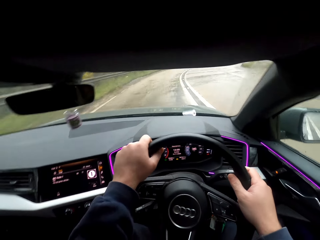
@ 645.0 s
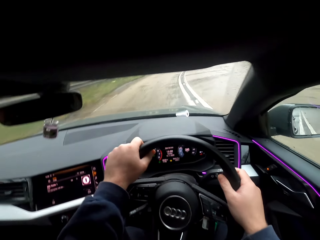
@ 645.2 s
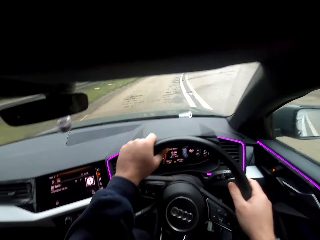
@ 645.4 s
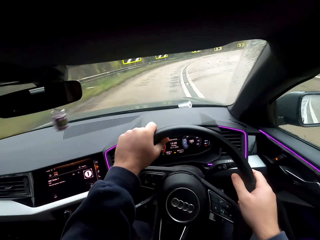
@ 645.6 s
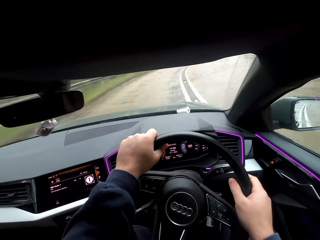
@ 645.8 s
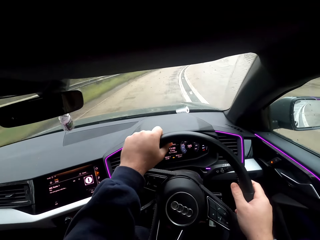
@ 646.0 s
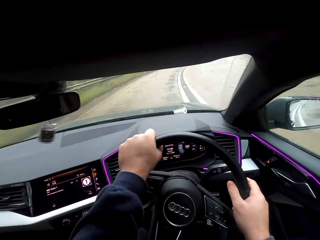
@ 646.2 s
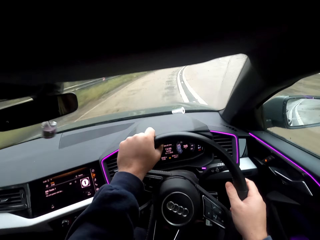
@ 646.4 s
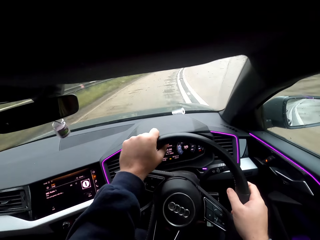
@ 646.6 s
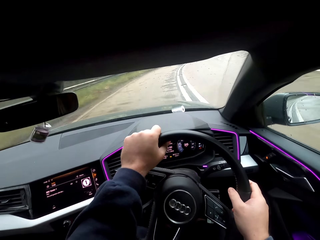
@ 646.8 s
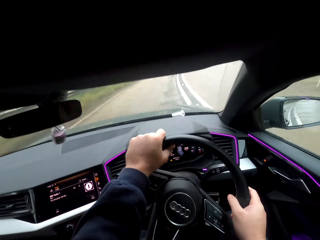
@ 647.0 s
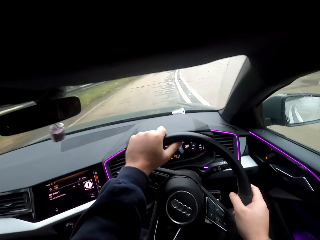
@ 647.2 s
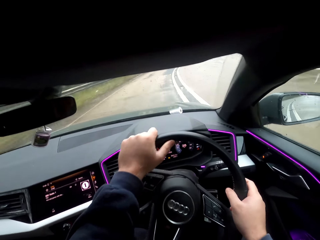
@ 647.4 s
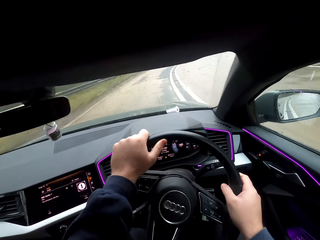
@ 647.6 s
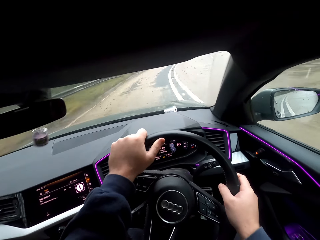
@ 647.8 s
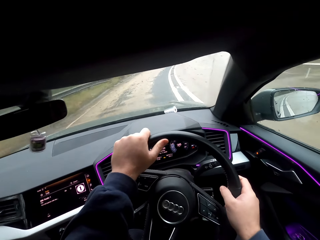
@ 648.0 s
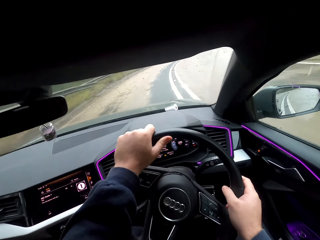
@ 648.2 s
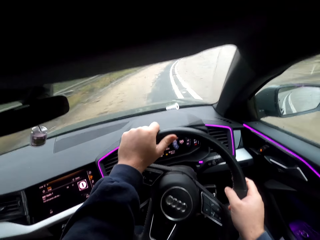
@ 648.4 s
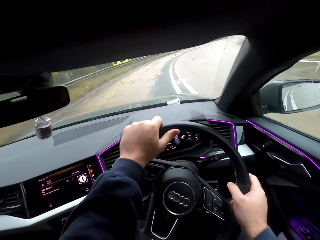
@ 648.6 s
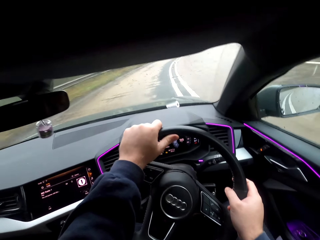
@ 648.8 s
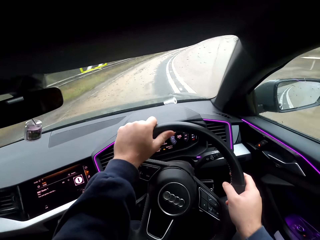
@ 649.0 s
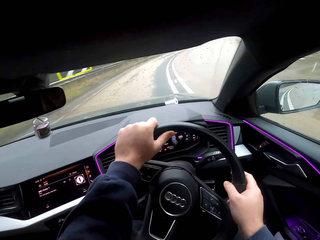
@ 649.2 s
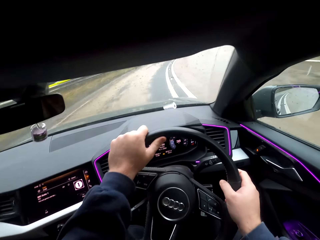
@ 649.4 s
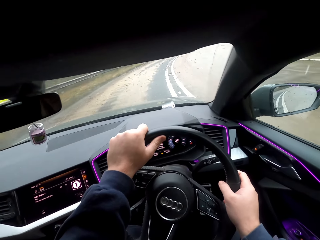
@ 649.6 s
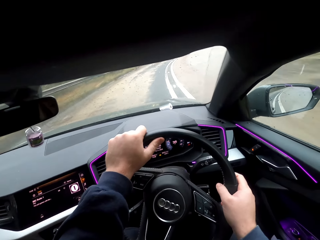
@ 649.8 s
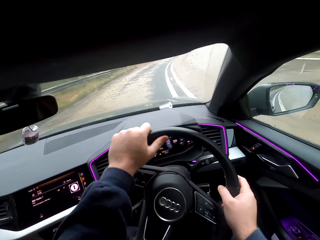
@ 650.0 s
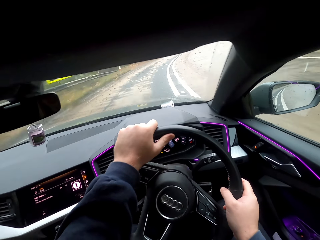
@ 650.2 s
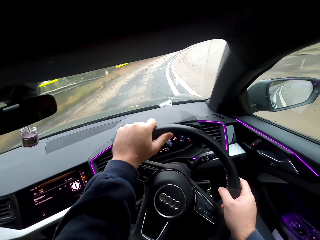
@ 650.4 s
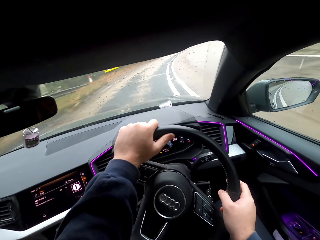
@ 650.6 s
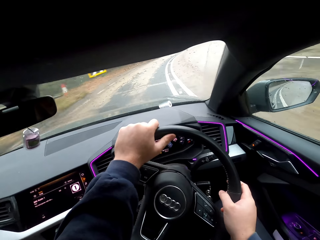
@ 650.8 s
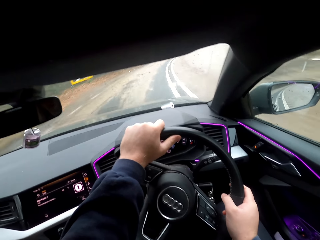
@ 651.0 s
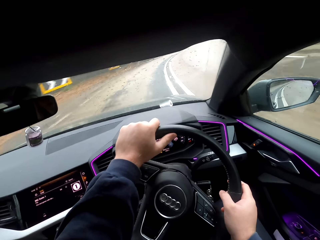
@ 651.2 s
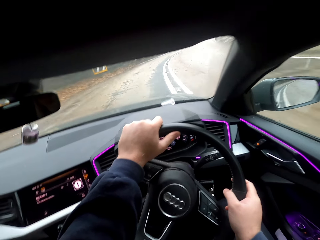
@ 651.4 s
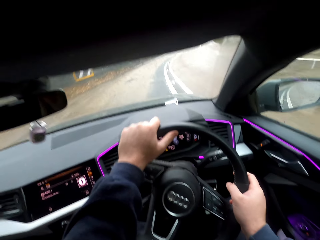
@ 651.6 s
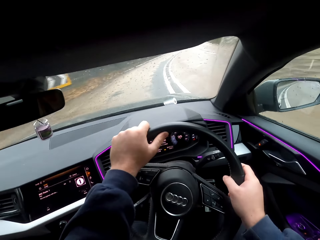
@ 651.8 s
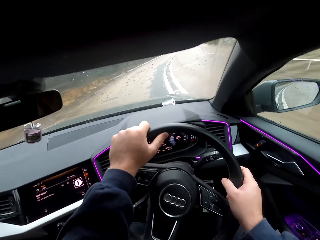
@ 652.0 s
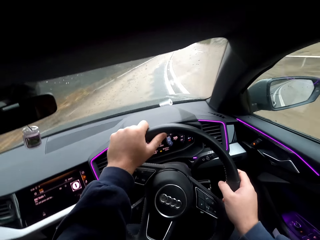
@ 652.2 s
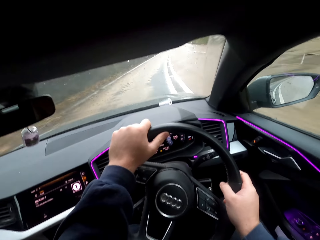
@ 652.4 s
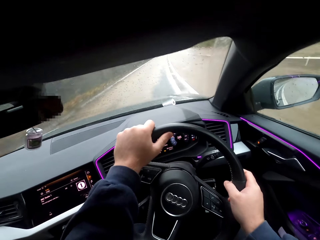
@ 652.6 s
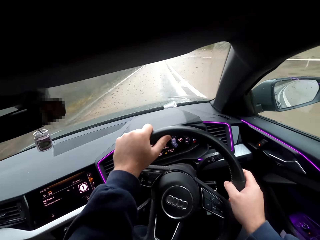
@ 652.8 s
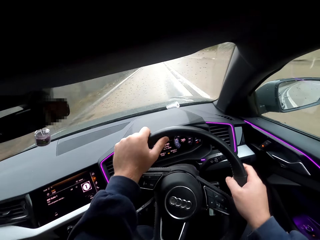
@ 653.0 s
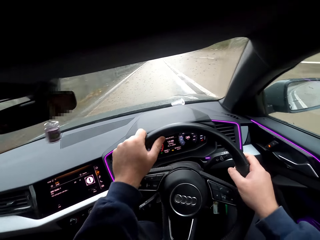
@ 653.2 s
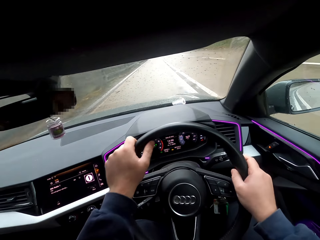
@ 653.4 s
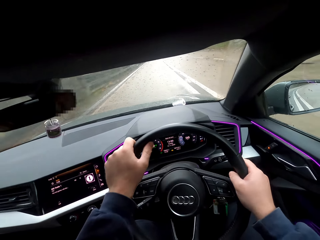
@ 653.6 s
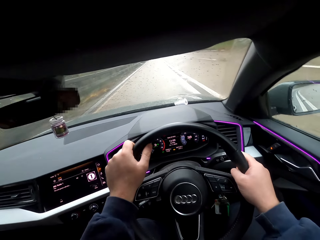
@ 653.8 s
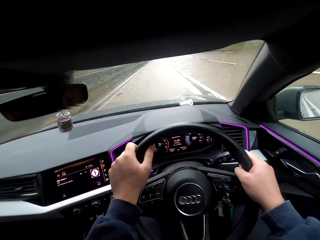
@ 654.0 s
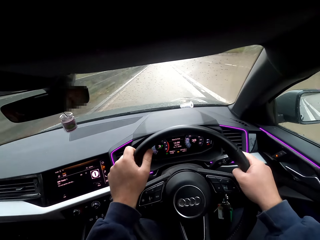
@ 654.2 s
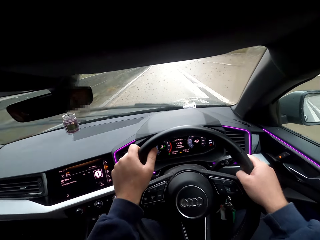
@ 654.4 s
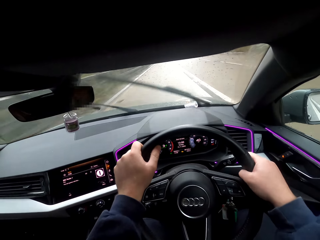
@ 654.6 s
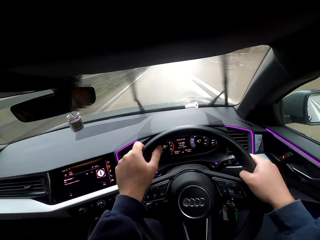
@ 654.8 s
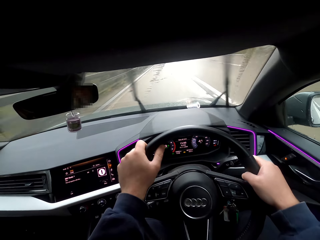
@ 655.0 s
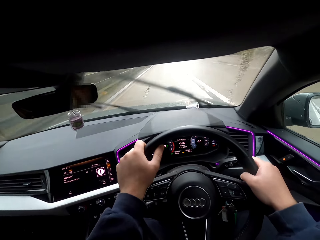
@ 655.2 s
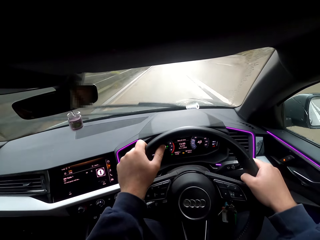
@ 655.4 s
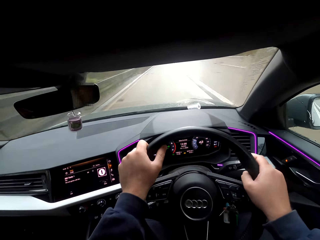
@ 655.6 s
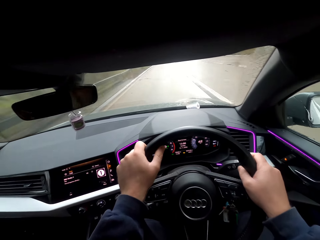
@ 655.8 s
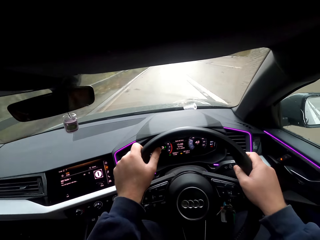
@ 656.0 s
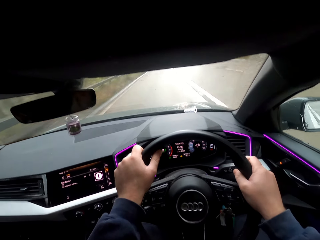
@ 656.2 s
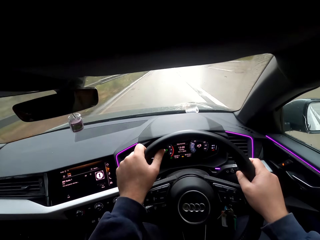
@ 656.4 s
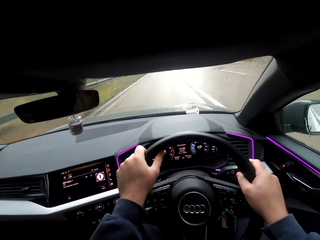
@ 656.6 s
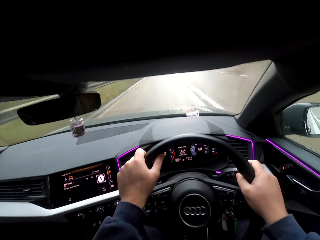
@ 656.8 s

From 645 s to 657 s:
The camera wearer turns the car steering with both hands. He operates the windshield wiper switch with his right hand.

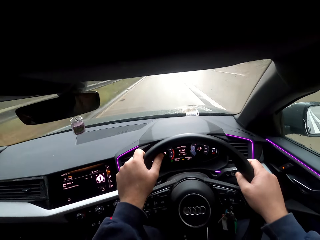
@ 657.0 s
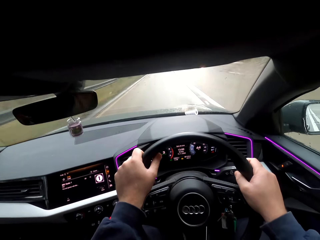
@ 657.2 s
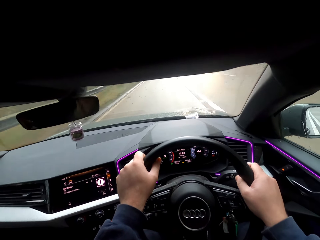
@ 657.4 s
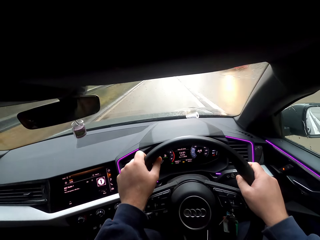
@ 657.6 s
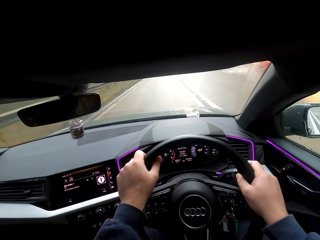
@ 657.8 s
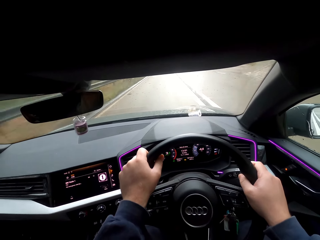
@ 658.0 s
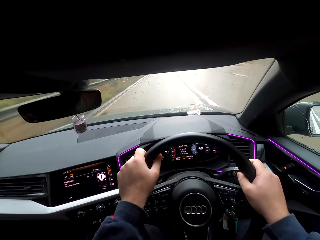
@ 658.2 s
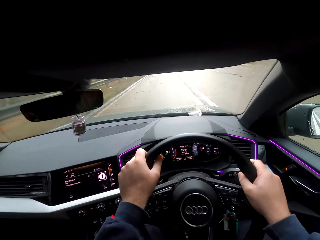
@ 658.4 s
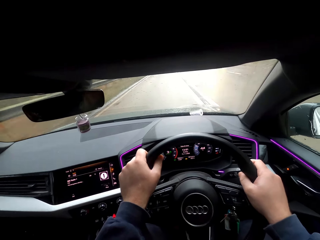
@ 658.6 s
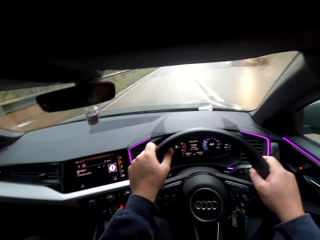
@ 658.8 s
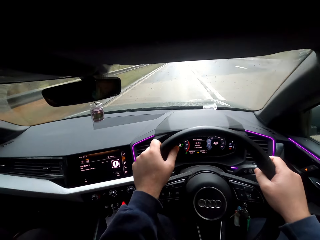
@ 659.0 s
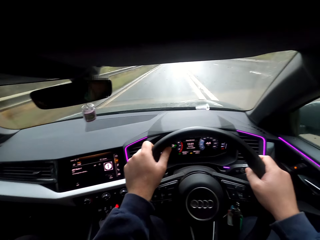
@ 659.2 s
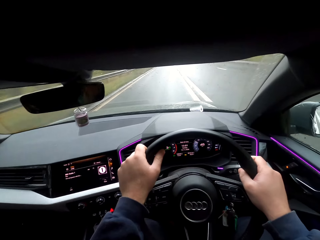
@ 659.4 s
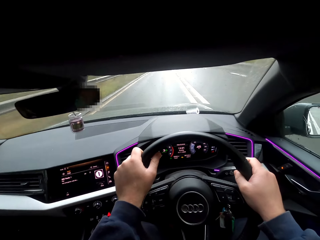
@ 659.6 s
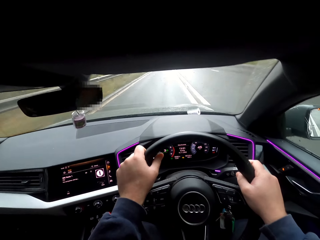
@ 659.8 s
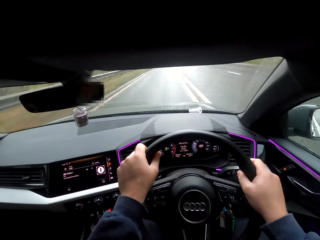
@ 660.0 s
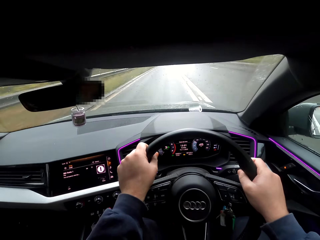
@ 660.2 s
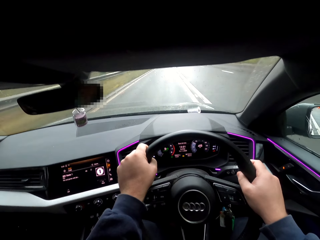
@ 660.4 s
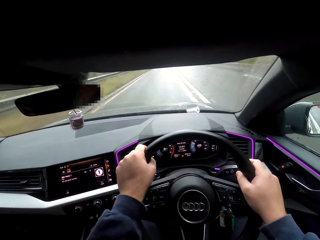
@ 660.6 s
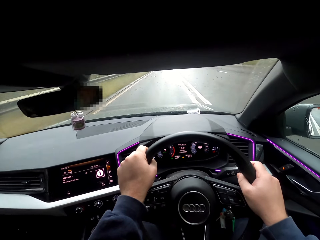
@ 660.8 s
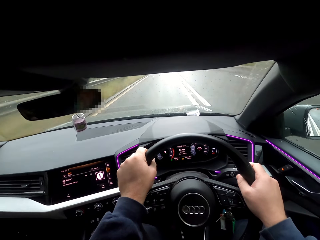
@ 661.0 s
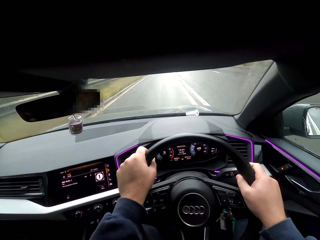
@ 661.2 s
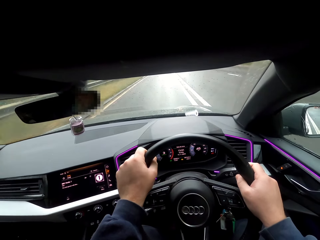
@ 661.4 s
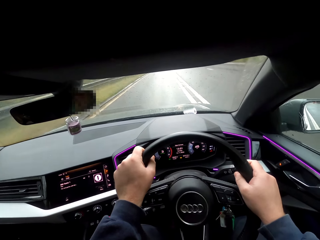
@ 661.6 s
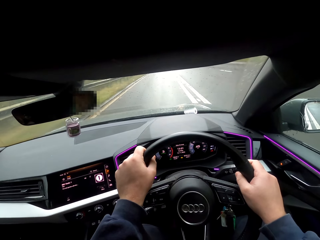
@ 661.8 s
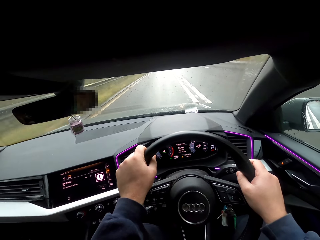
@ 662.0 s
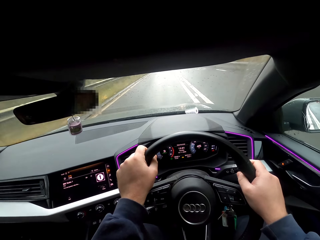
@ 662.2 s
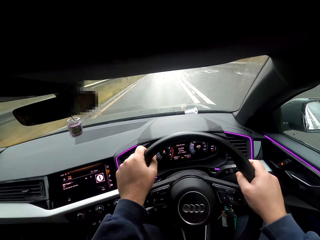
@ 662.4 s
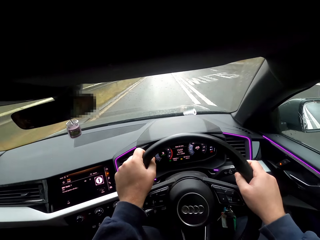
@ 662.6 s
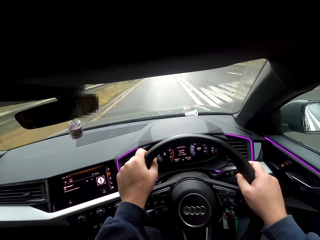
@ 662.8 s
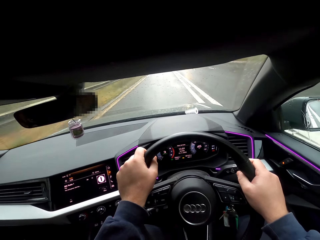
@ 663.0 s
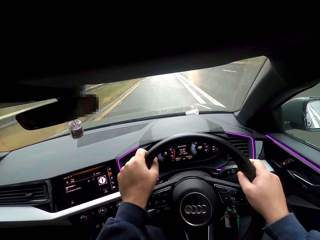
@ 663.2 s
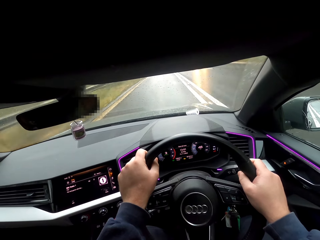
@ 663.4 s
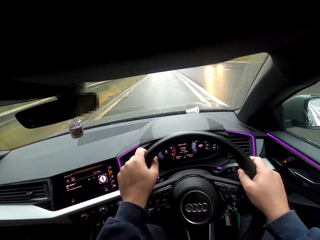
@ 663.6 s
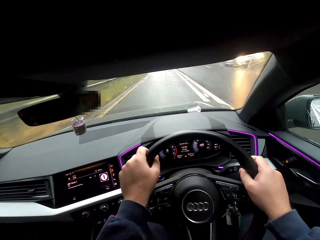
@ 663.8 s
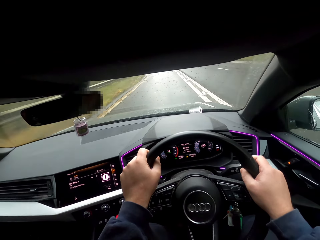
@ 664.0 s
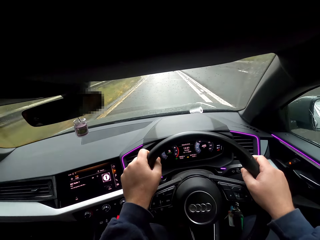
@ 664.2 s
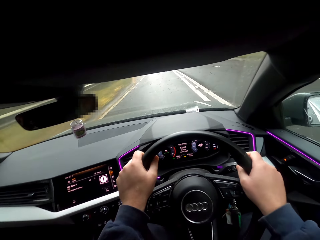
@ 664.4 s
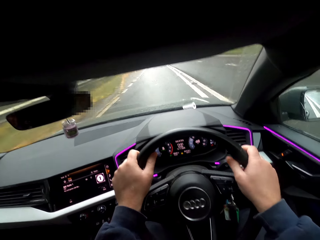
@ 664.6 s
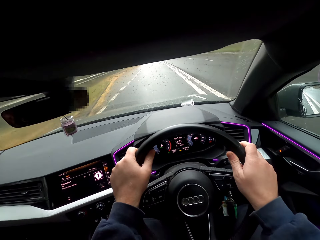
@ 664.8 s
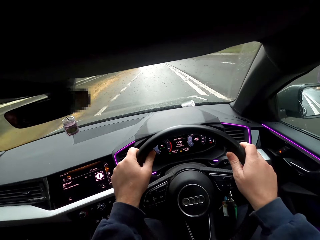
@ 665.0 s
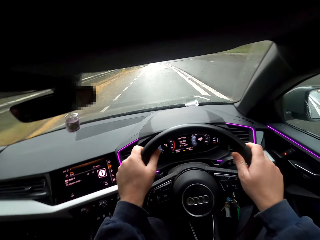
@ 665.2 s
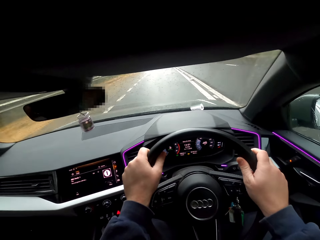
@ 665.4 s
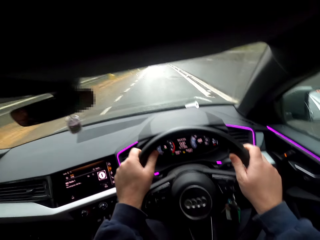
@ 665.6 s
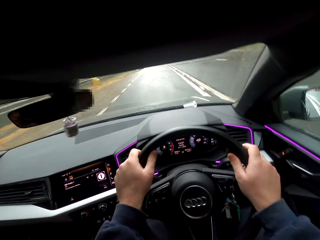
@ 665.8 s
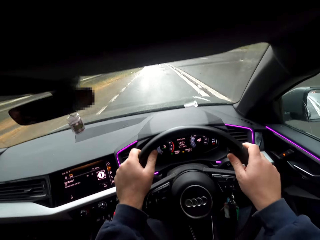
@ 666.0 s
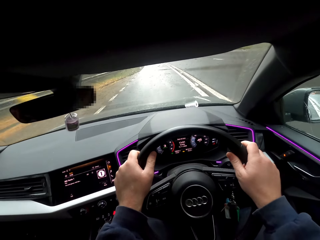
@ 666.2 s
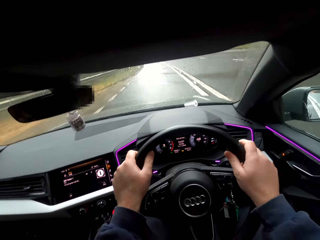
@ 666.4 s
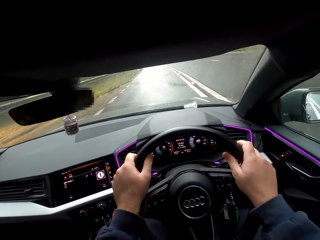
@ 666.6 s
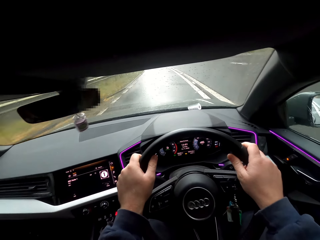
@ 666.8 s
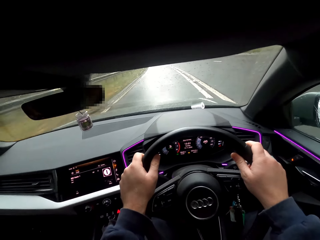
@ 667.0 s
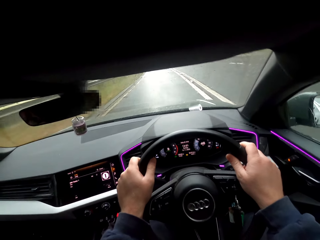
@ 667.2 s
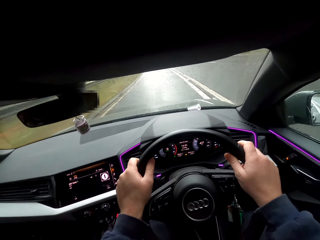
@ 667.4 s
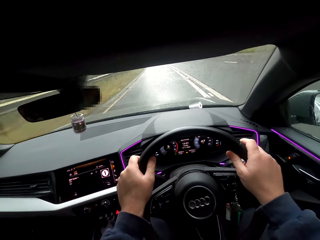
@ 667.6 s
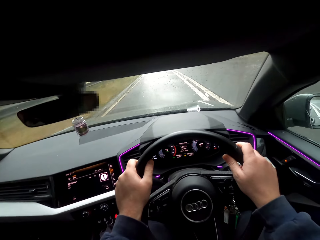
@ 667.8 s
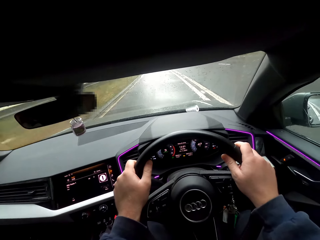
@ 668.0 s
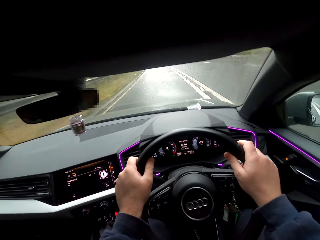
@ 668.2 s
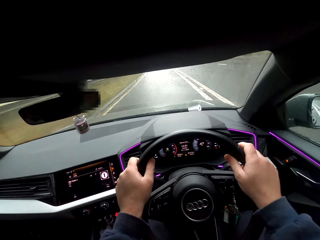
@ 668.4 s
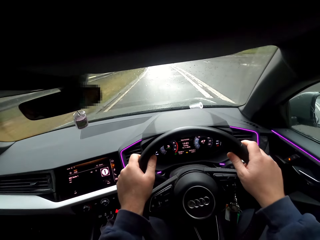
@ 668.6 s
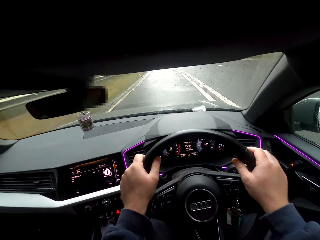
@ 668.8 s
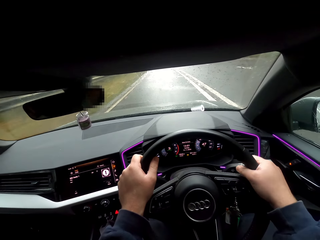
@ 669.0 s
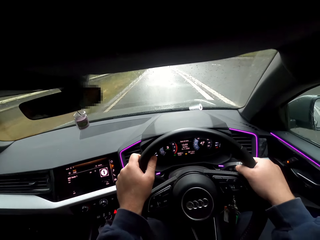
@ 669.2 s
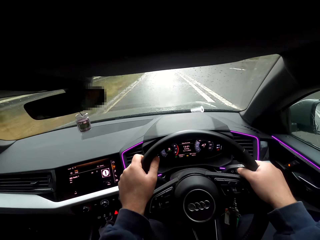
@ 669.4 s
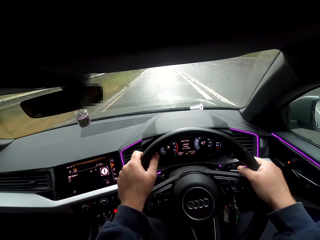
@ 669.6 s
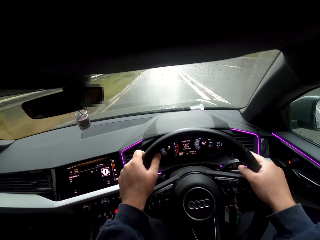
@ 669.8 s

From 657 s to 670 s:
A red car drives past the camera wearer. A black car drives past the camera wearer. A white car drives past the camera wearer.
